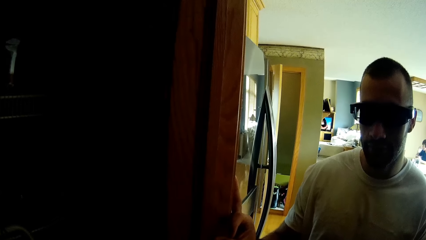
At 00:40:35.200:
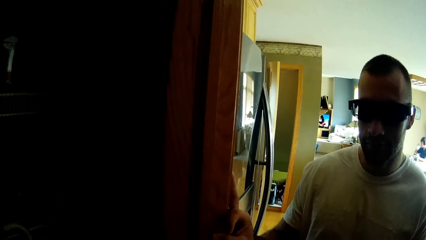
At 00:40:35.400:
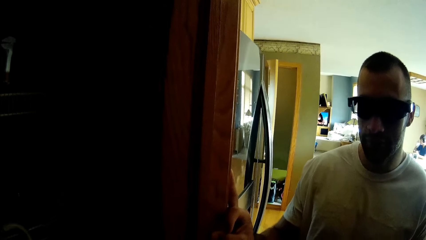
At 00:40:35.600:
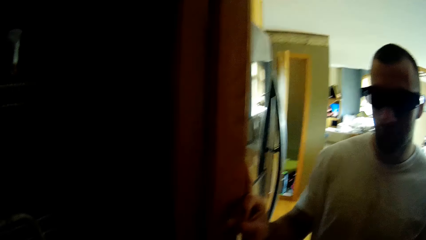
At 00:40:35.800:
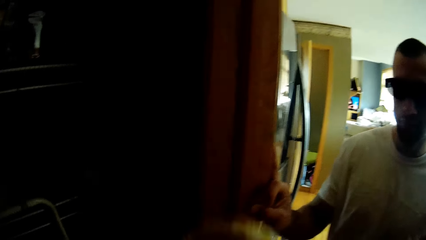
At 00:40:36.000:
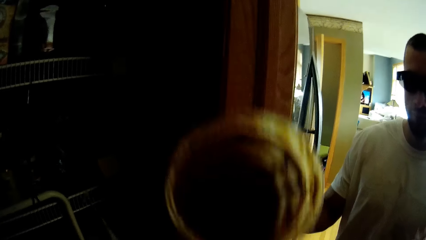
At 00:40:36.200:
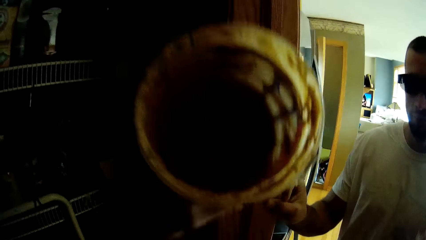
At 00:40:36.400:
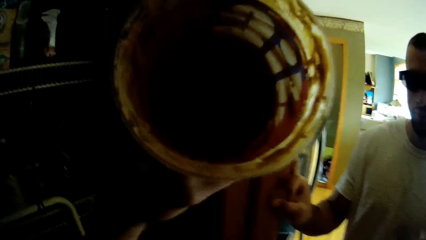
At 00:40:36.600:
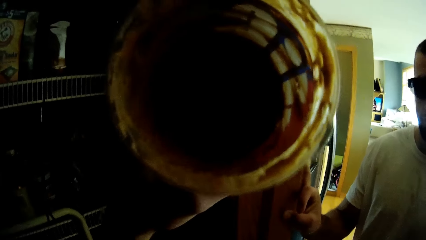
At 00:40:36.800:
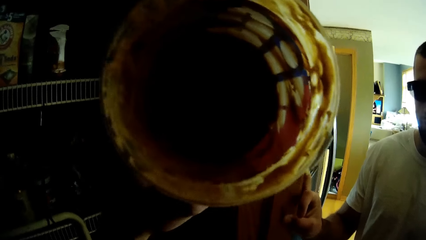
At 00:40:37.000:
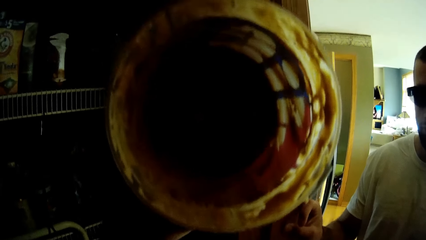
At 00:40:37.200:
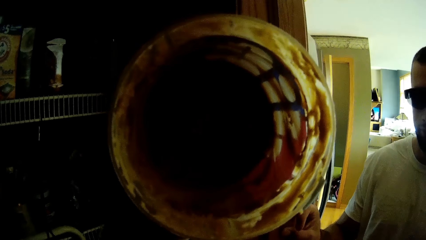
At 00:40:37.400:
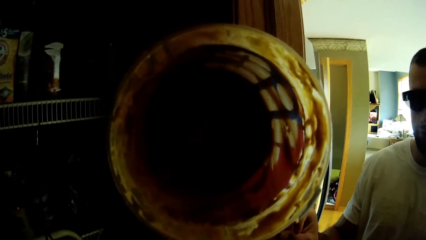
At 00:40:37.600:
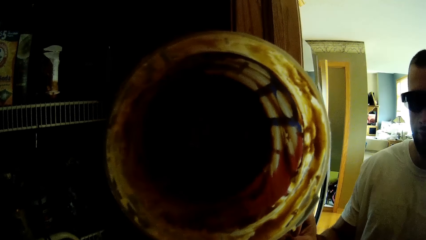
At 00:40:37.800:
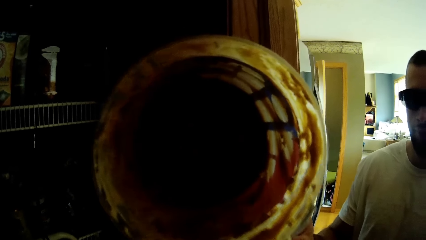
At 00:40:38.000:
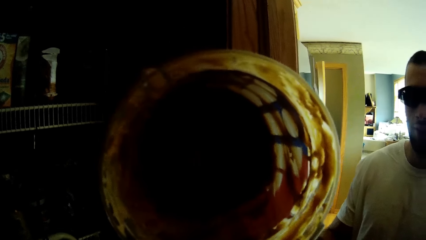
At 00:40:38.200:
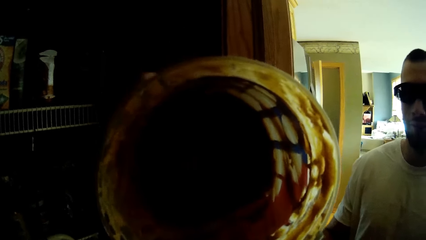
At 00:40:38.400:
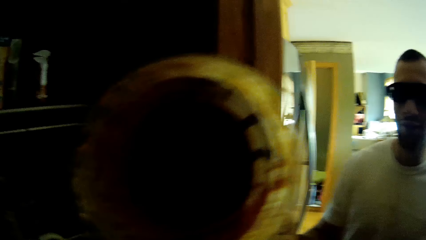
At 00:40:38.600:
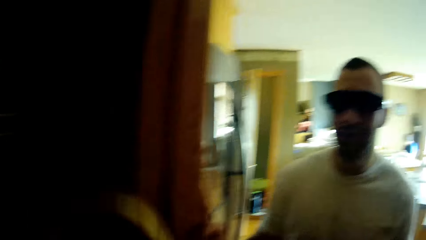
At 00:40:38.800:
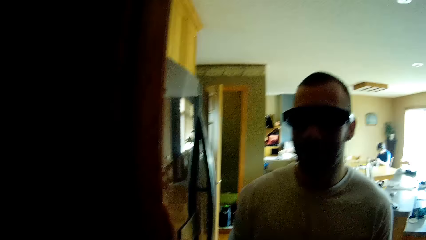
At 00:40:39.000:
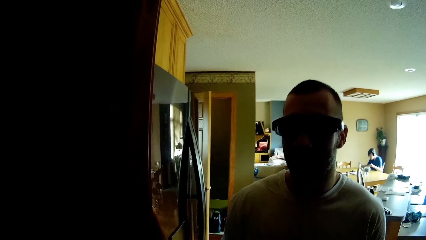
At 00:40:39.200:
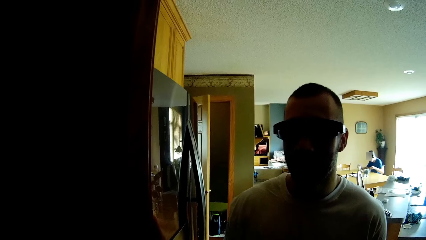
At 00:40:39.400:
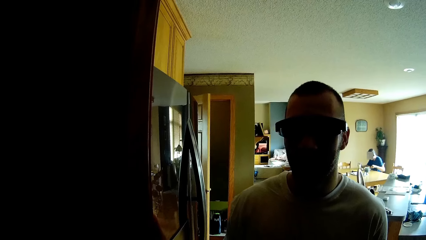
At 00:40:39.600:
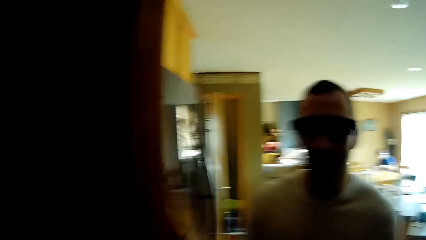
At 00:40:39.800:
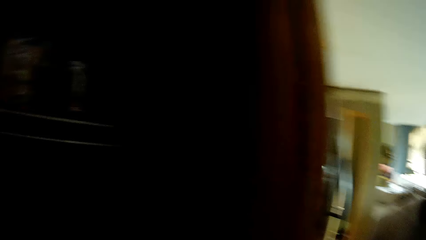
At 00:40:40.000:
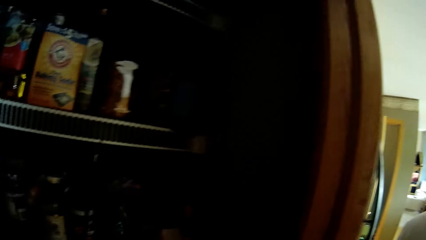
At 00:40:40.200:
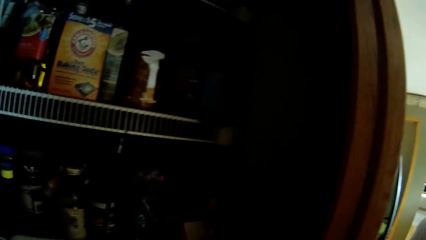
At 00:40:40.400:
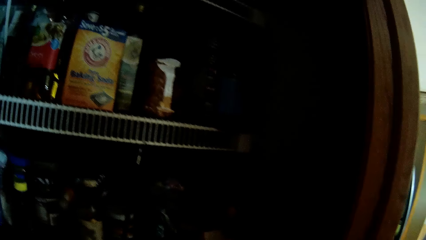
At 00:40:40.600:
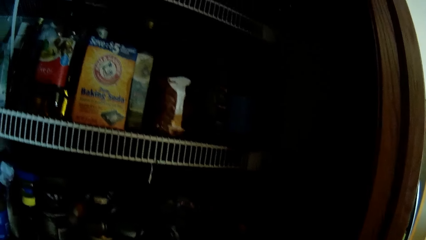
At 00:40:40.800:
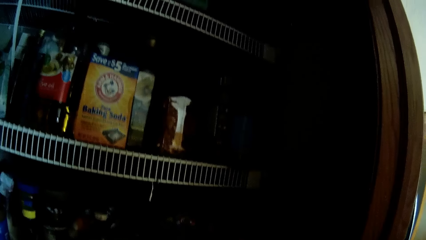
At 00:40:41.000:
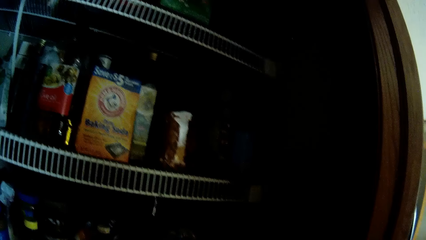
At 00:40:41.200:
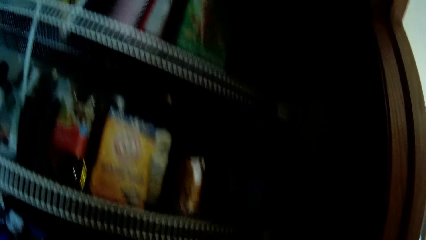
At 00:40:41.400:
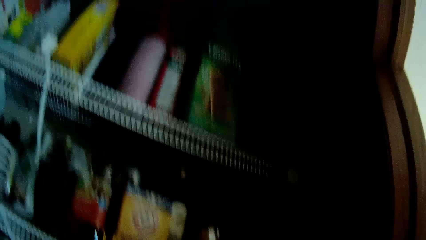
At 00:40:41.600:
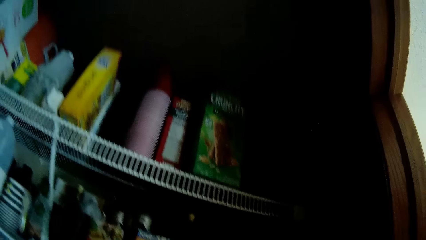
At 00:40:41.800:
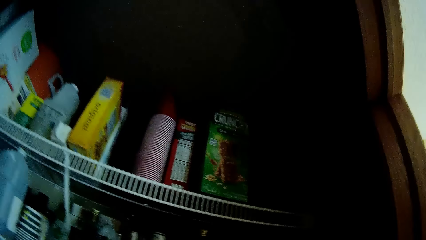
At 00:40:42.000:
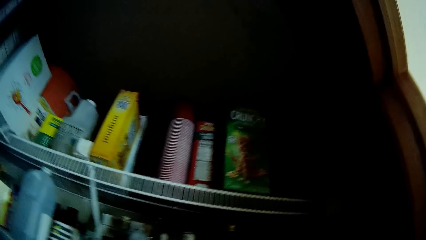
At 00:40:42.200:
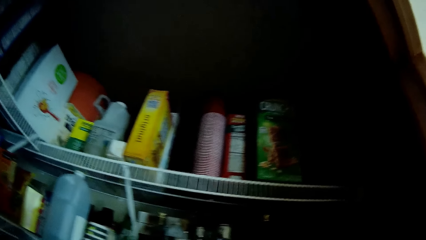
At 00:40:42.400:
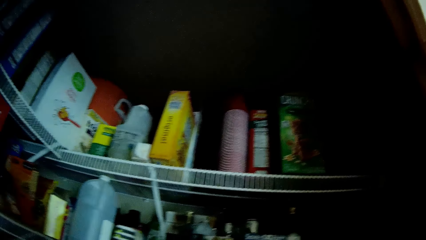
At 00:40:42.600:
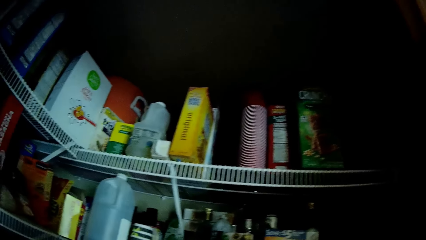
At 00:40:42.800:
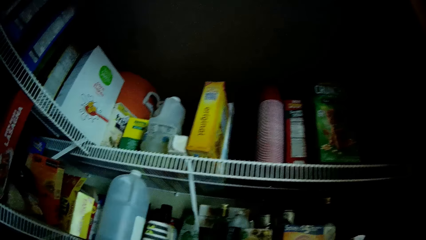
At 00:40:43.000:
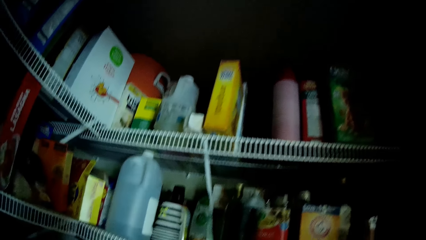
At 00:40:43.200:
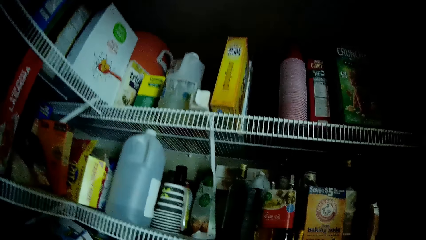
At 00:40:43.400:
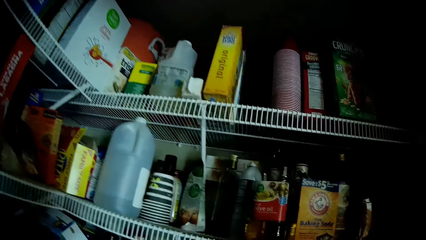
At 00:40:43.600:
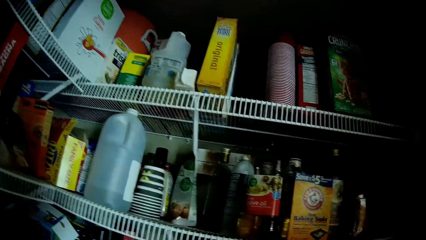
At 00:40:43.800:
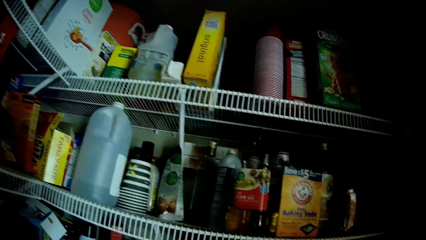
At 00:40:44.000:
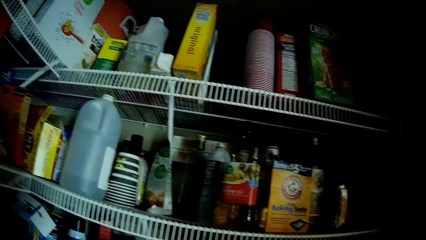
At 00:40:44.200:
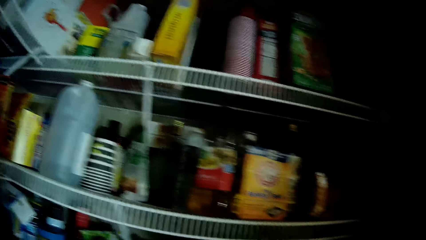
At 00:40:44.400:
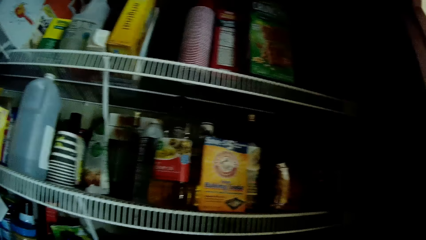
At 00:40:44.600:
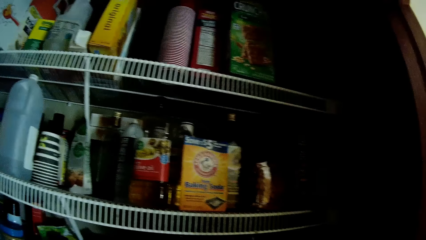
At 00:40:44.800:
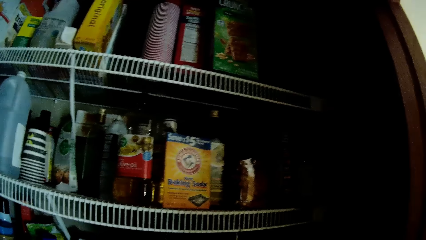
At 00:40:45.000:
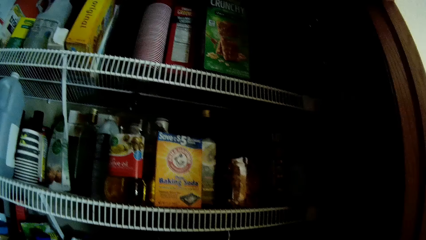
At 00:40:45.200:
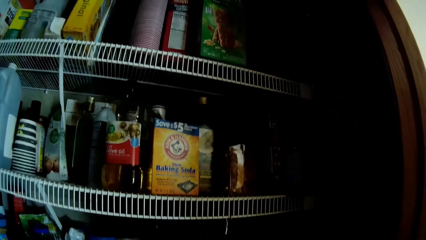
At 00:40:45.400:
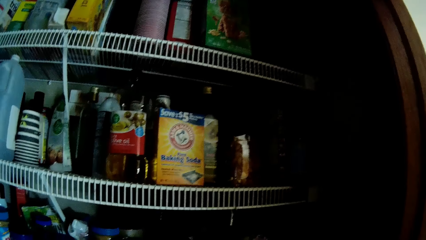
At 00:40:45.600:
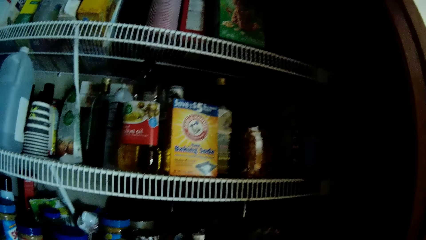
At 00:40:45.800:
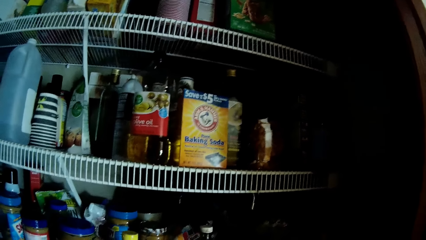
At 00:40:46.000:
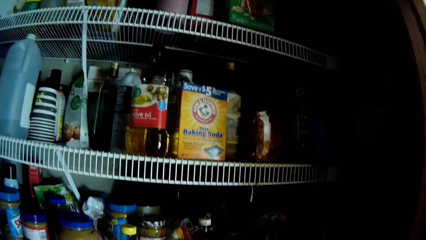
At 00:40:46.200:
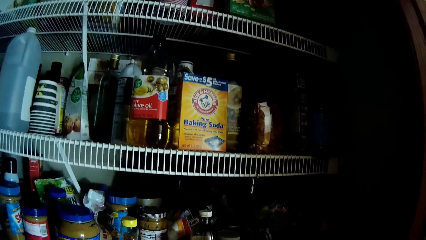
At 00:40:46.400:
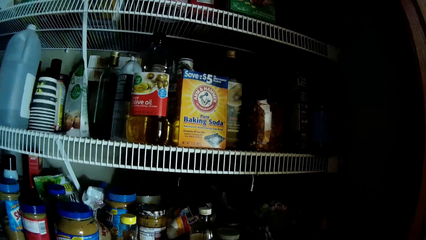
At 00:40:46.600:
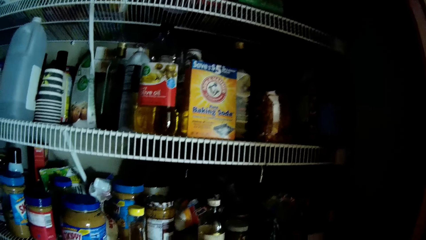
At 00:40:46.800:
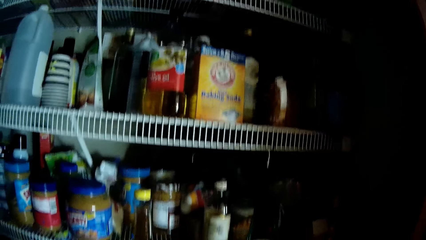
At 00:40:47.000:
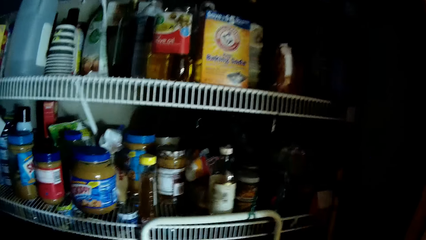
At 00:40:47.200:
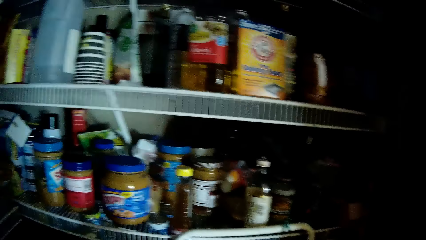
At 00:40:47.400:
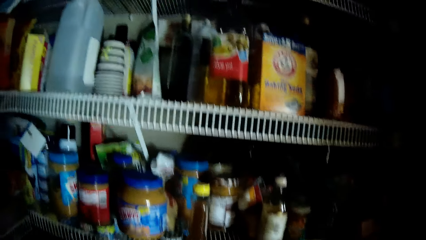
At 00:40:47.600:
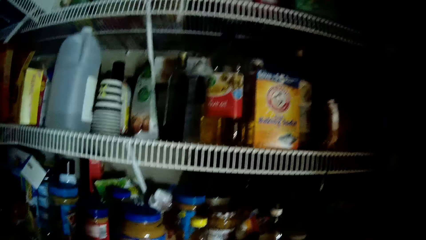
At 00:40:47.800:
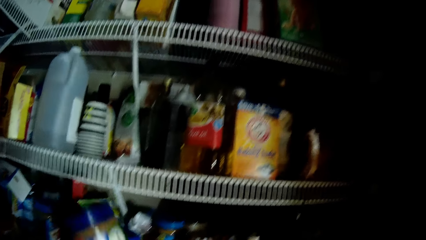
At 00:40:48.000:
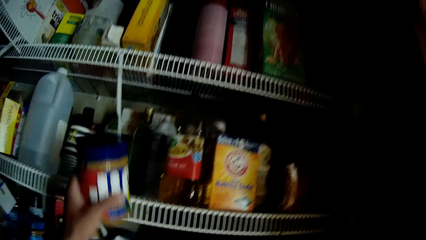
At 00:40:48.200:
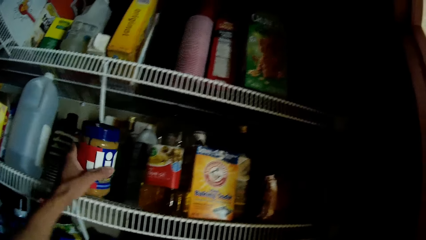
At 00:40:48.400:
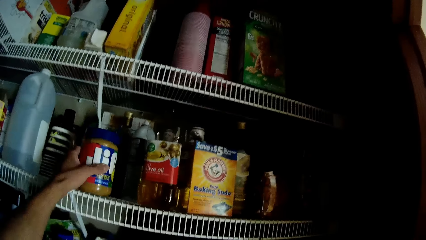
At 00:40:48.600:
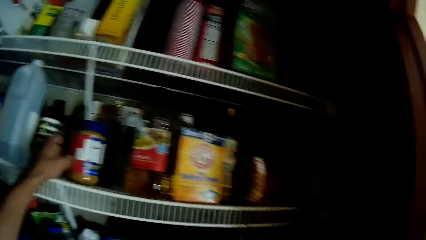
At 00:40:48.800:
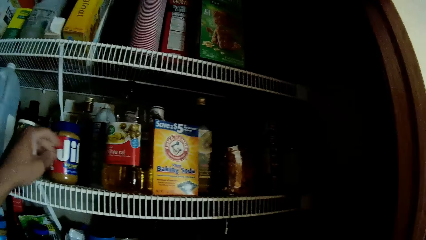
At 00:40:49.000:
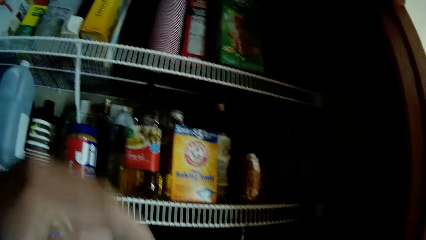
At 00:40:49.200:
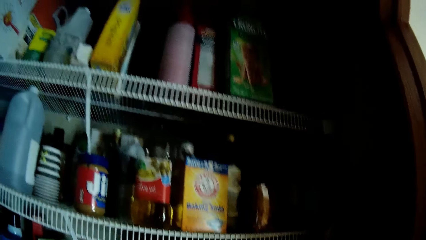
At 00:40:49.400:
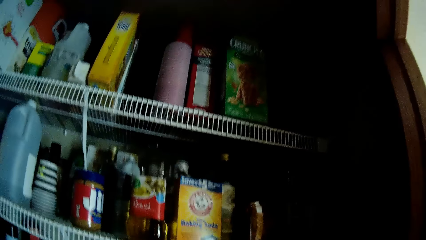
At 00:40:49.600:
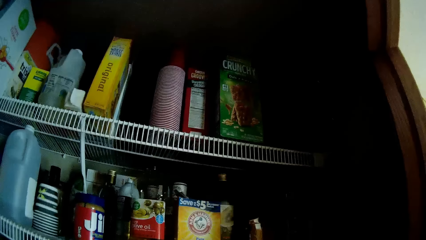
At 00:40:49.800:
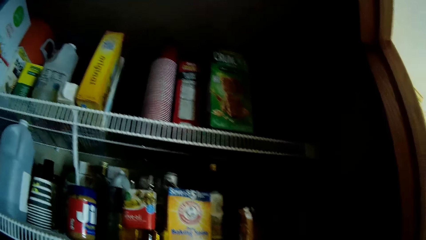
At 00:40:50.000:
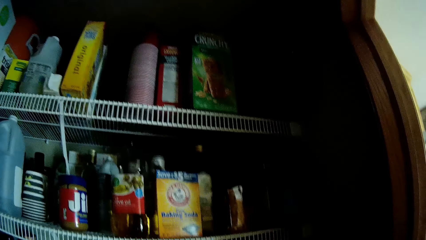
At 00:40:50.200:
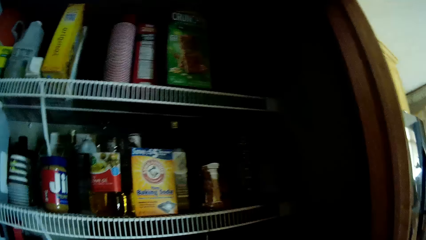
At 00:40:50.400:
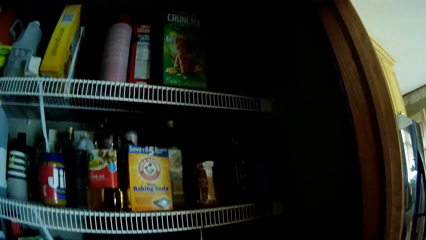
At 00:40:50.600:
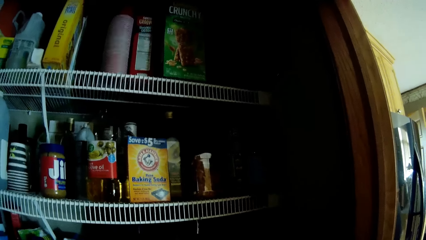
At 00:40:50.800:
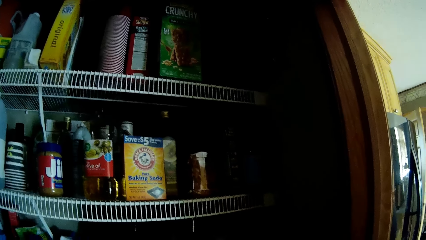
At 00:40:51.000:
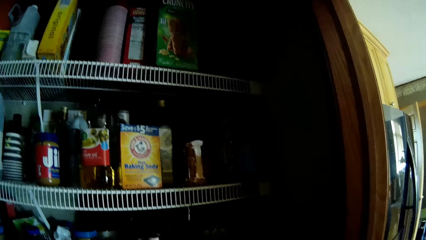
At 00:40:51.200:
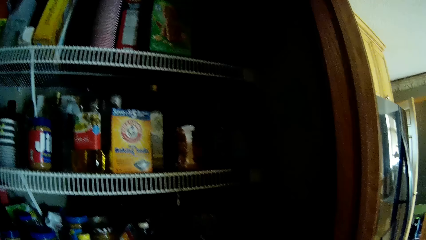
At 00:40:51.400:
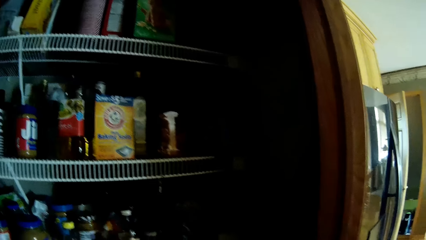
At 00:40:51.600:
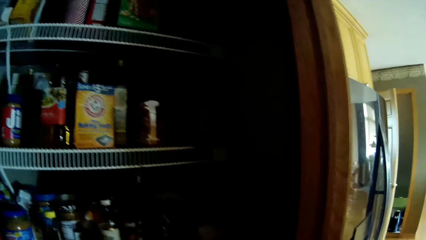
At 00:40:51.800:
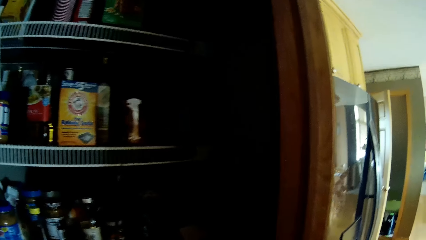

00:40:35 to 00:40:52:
The camera wearer lifts the tin up. They look in the tin, move the tin down. They look at the cabinet. They look on the shelves. They look at the items on the shelf. They put the peanut jar on the shelf.
